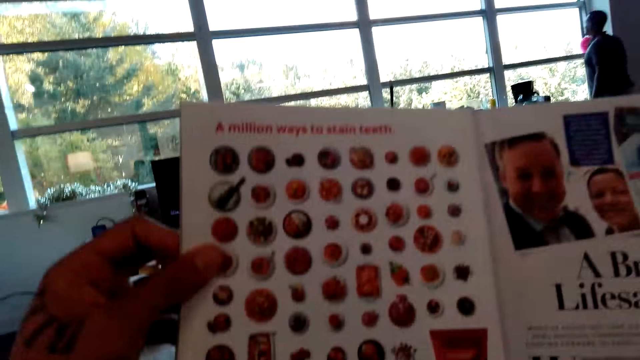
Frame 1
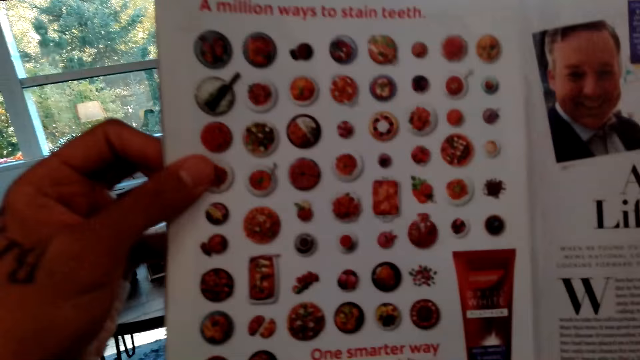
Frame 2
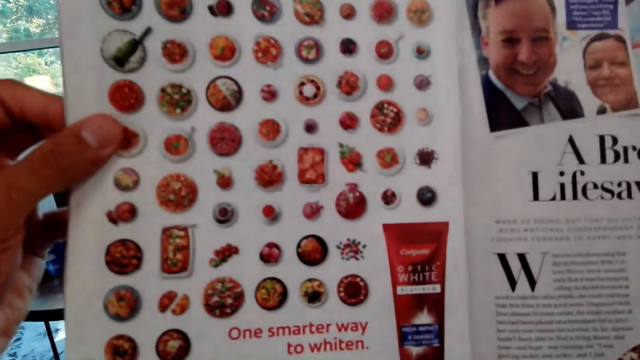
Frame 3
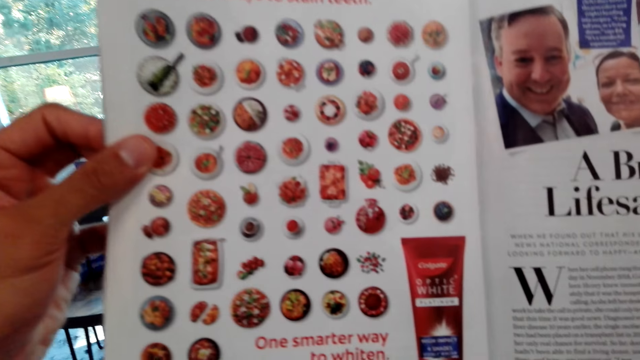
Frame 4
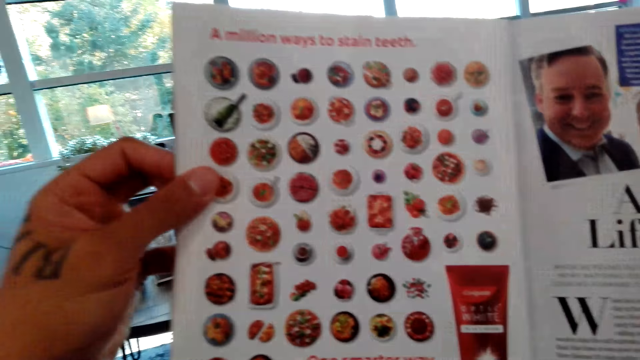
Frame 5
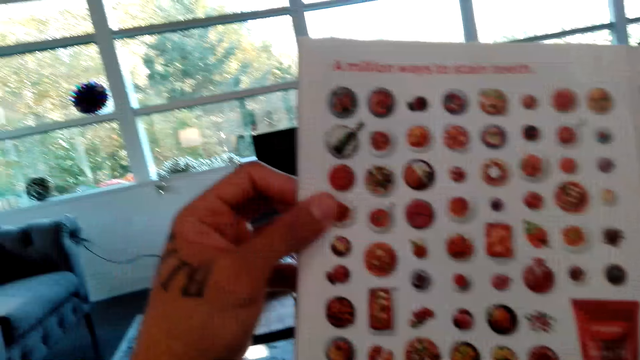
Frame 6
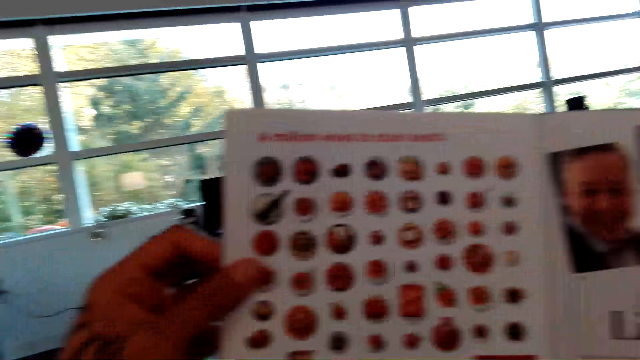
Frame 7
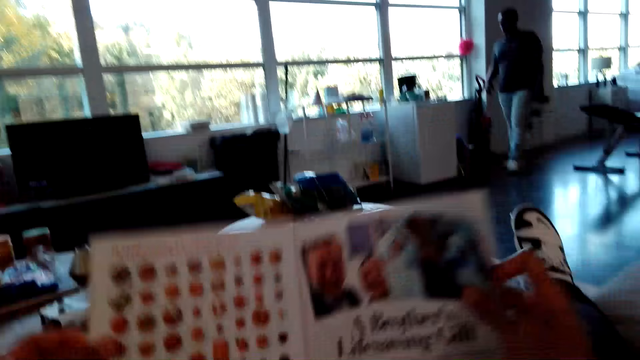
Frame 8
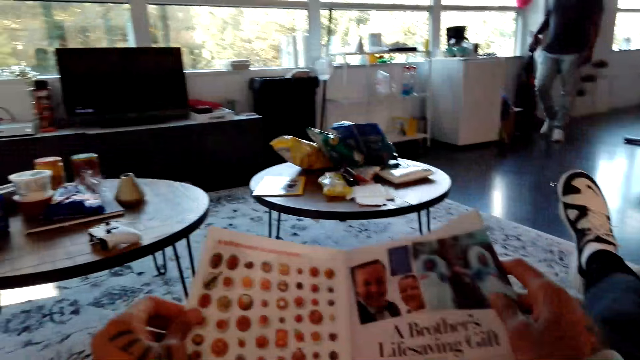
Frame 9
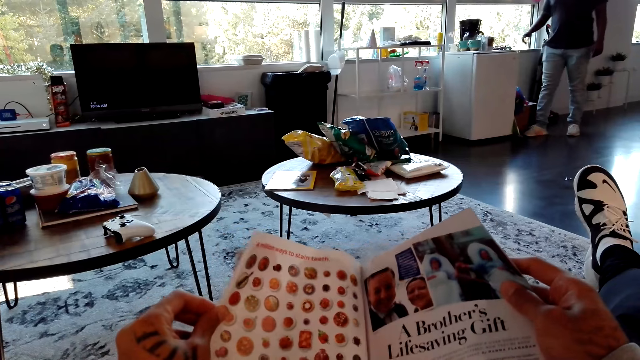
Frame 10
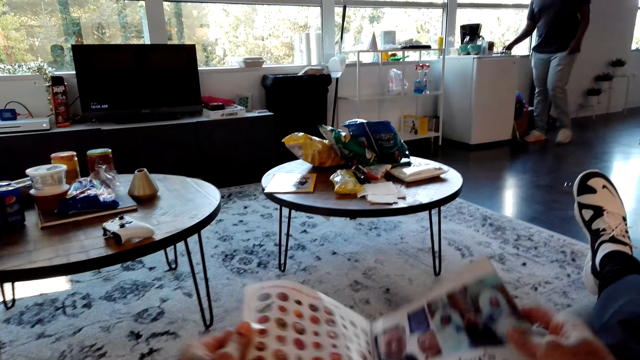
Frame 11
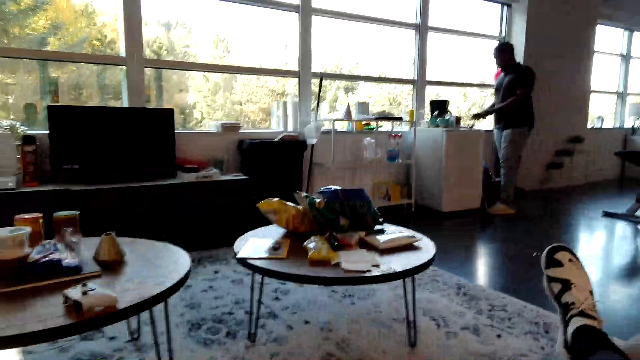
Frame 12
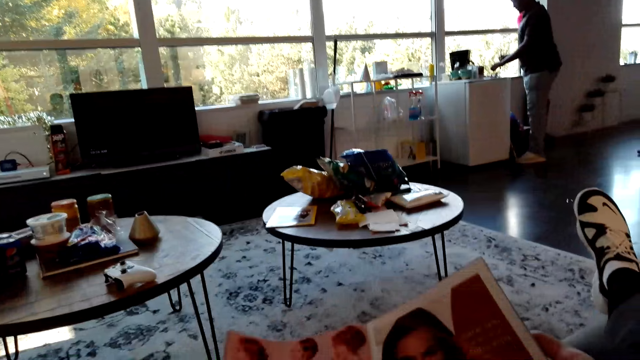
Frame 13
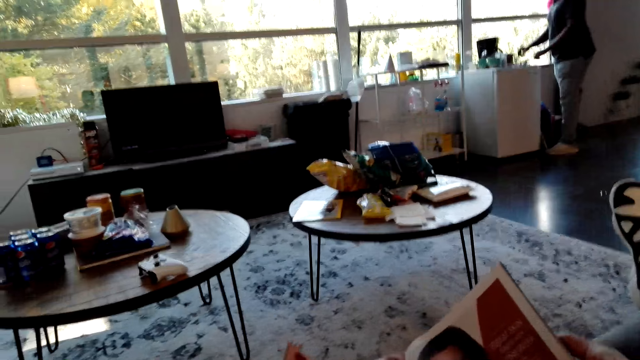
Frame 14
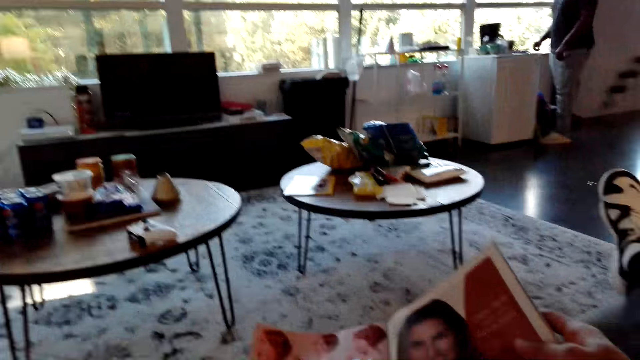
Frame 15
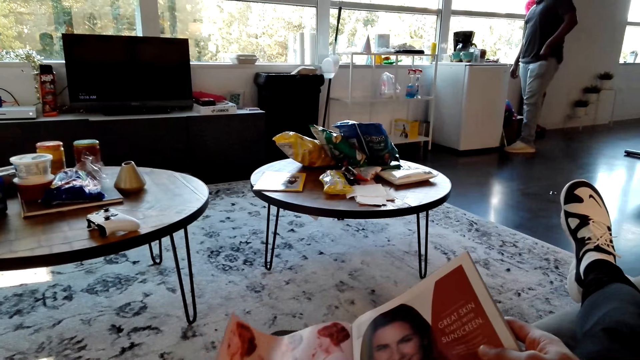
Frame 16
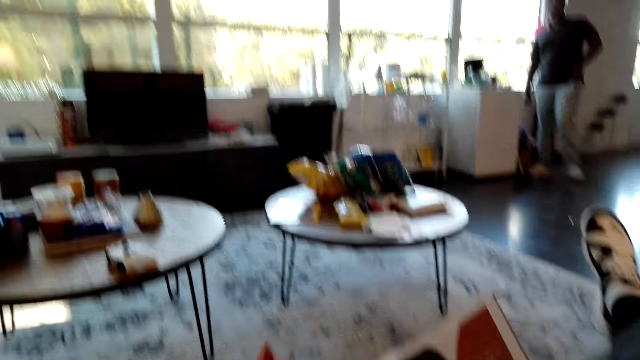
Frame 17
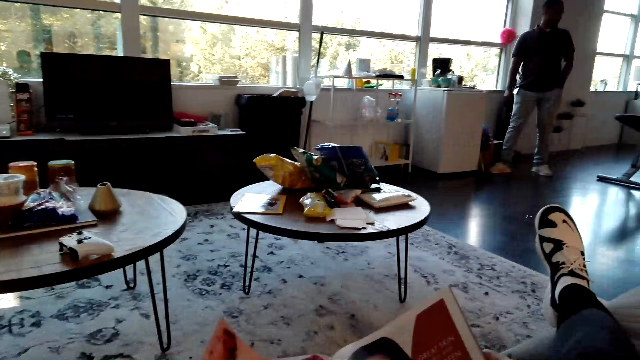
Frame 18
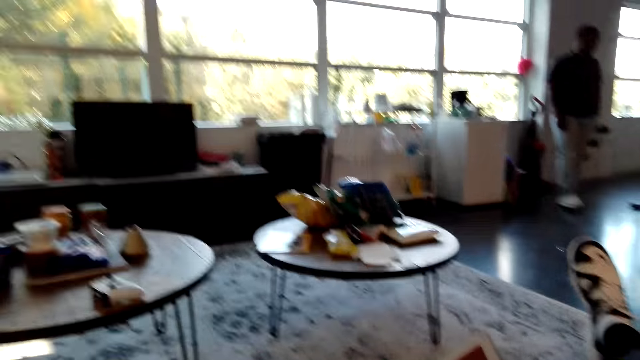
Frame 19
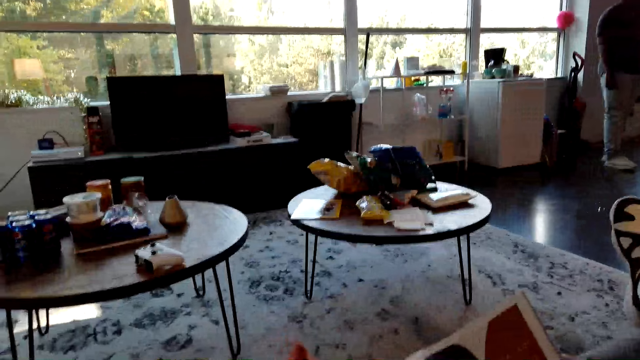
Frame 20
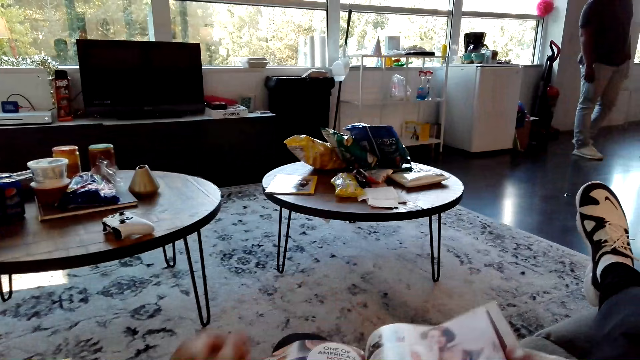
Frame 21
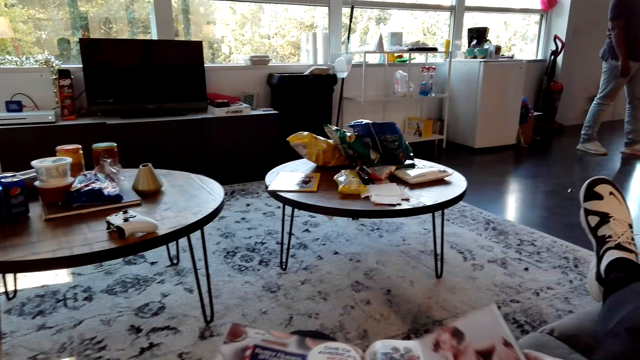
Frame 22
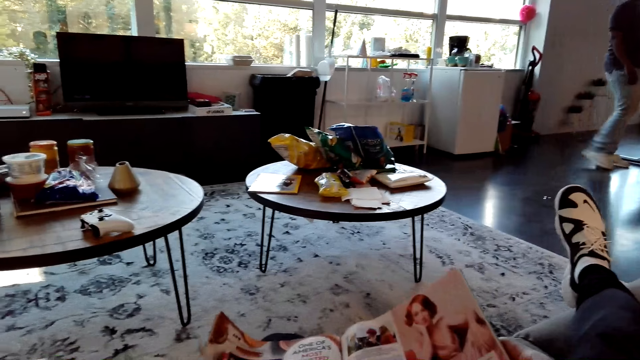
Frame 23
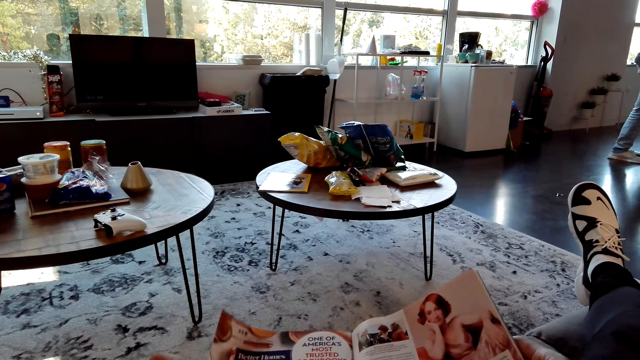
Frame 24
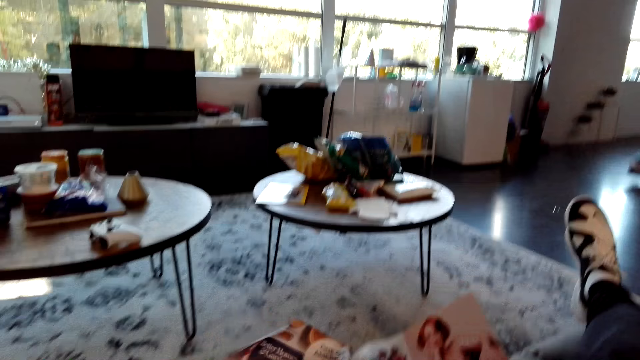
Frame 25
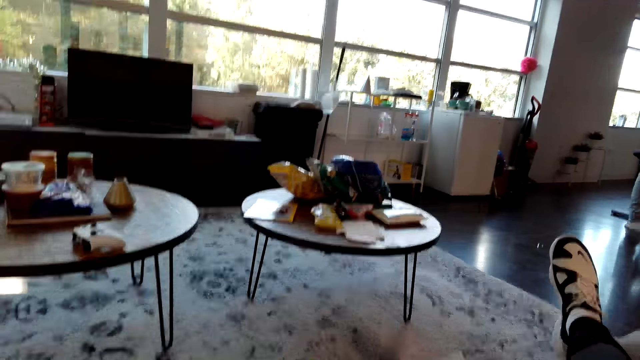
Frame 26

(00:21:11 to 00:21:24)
The camera wearer reads a magazine. A man looks through the window. The camera wearer reads the magazine. The man walks around the house. The man touches the object on the fridge. The camera wearer converses with the man. The man walks around the house. The camera wearer opens the page on the magazine. They look on the magazine. They converse with the man.

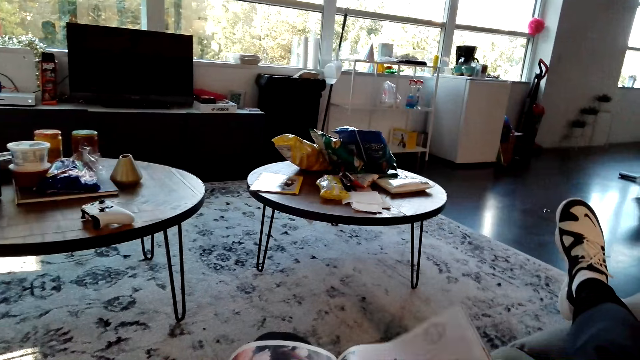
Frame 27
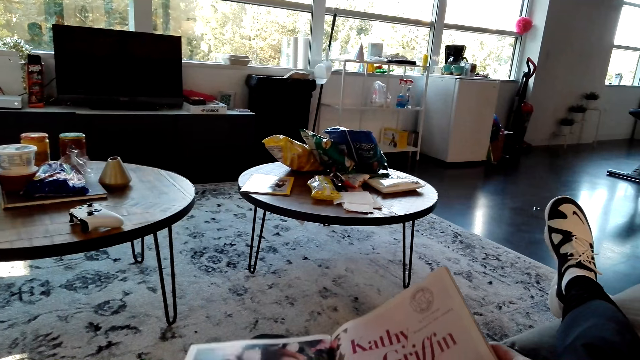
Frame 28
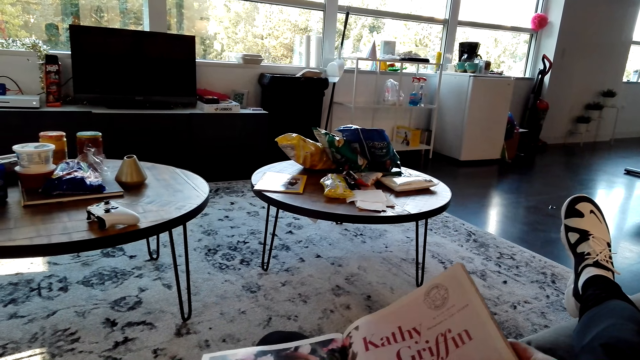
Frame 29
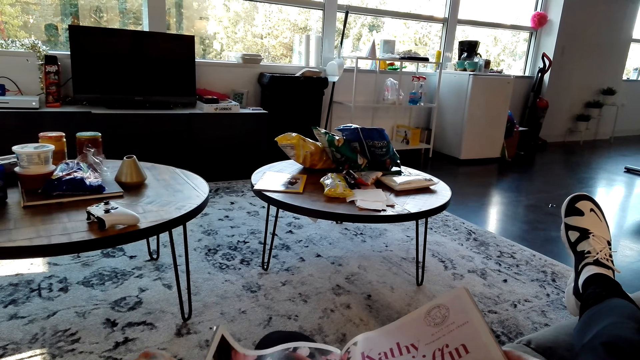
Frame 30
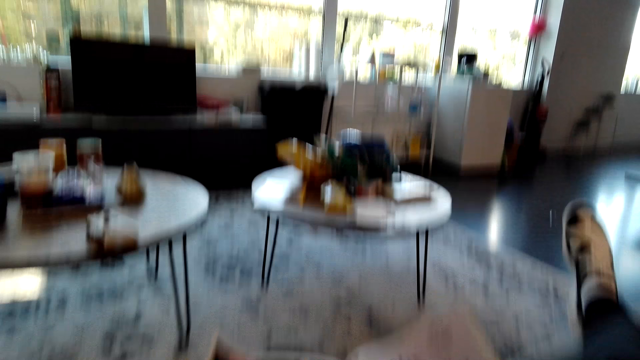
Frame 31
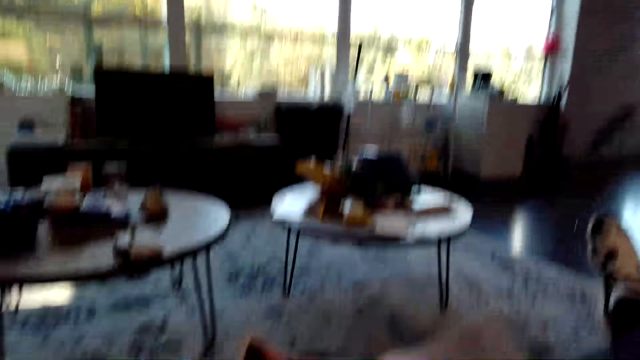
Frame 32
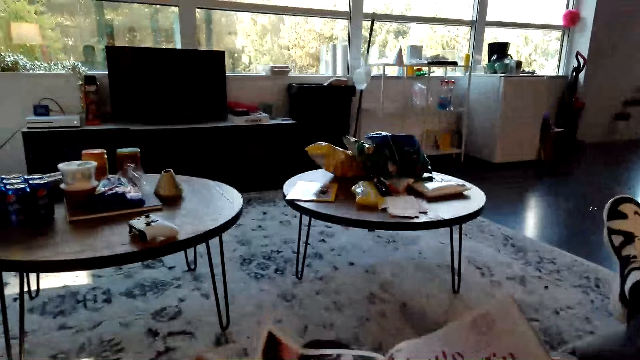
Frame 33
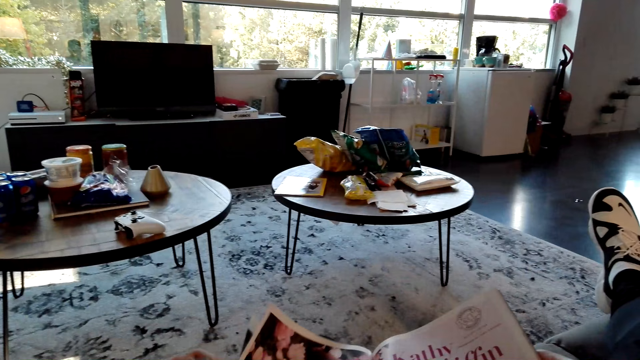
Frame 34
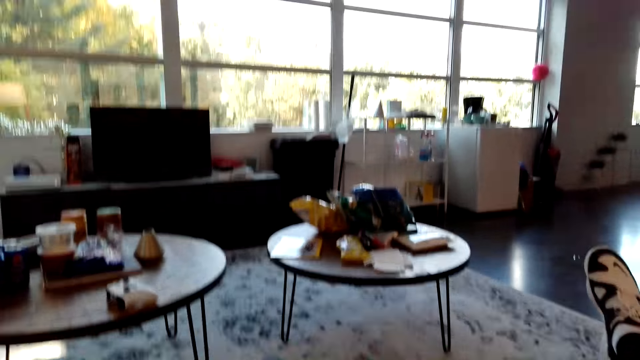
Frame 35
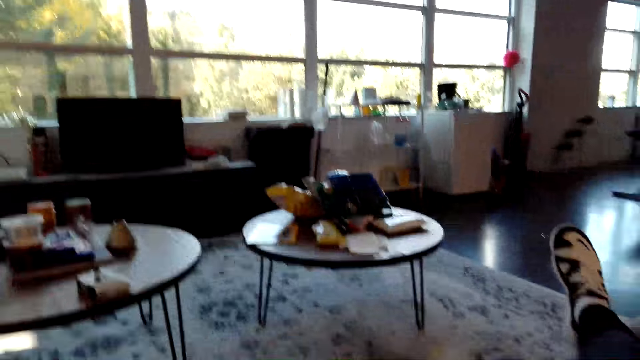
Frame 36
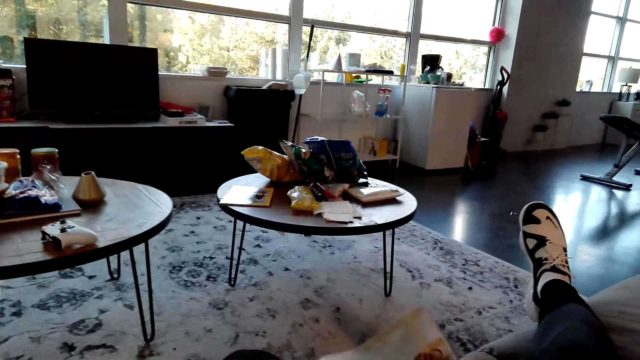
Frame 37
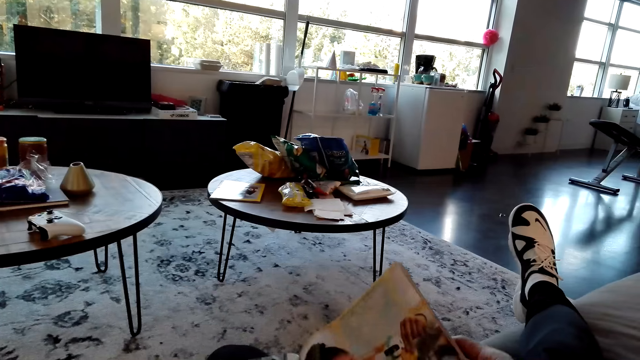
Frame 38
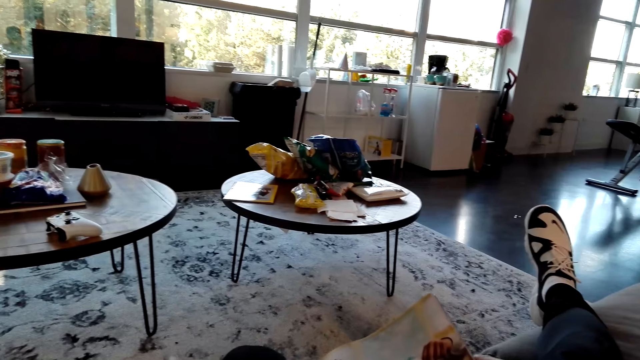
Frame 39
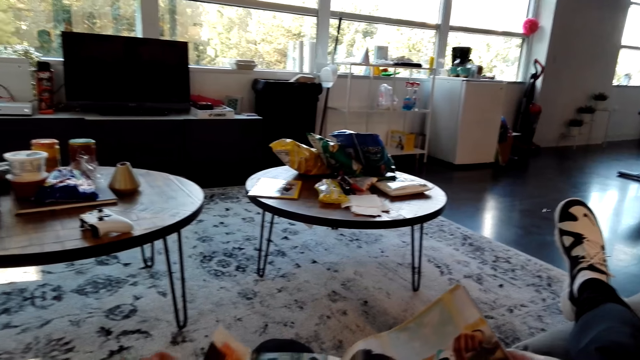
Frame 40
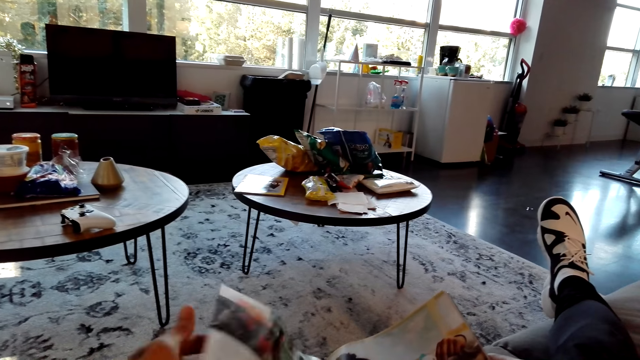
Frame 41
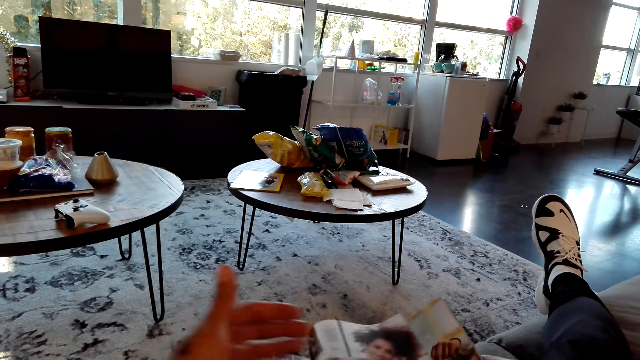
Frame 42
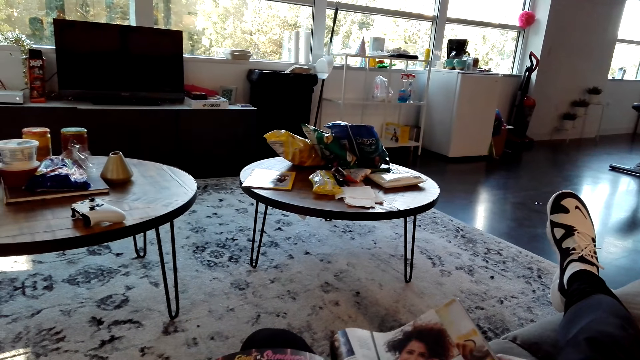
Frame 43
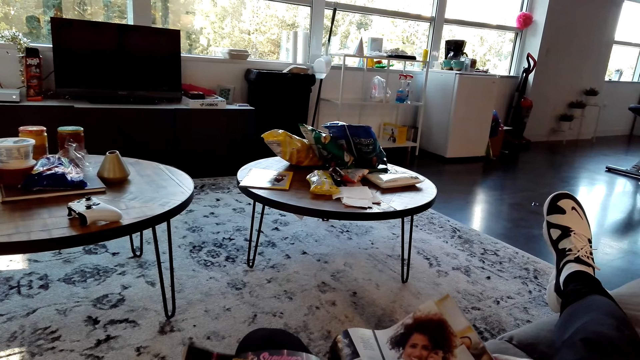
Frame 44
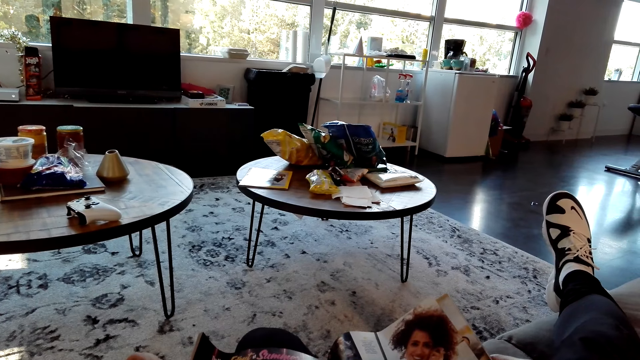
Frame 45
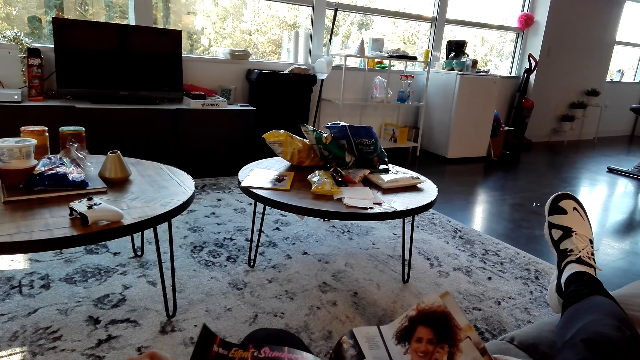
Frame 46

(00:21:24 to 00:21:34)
The camera wearer flips a page. They converse with a man. They look around. They look on the magazine. They open the page on the magazine. They look on the magazine.
